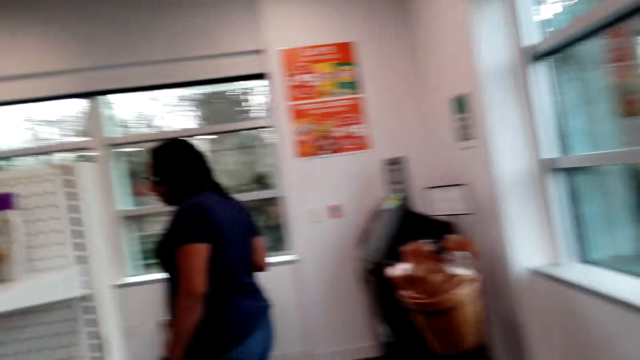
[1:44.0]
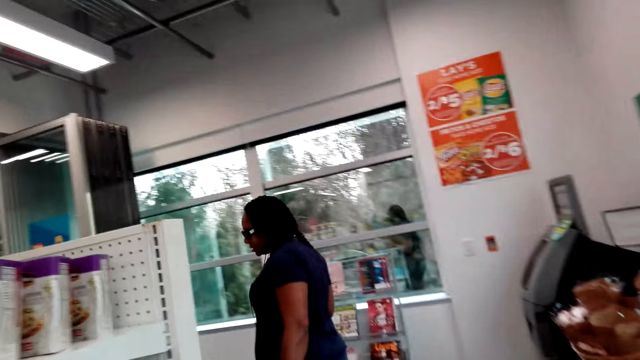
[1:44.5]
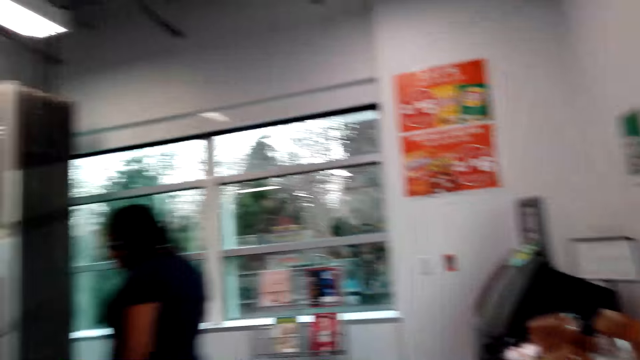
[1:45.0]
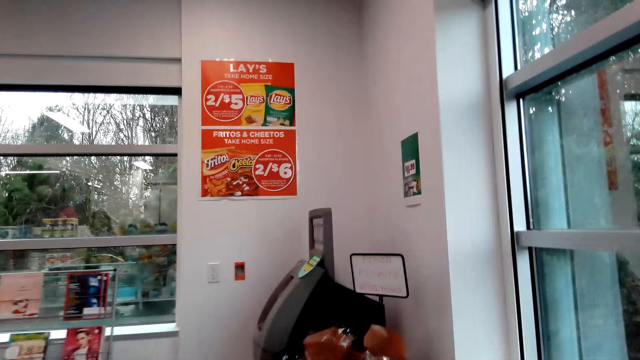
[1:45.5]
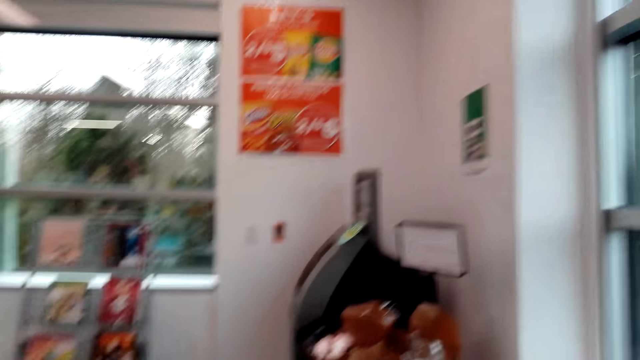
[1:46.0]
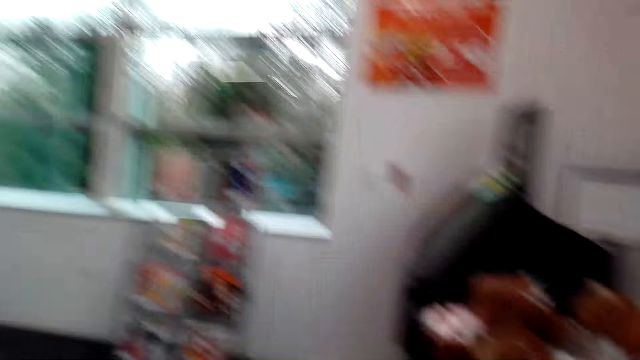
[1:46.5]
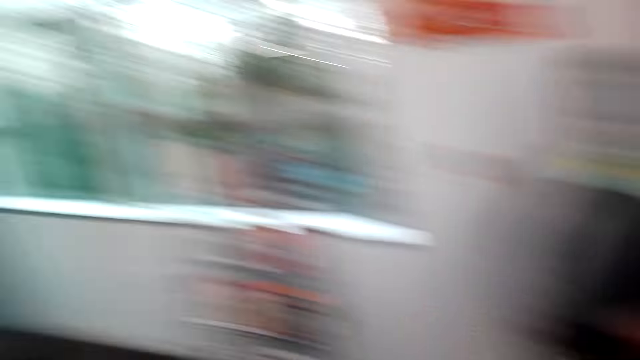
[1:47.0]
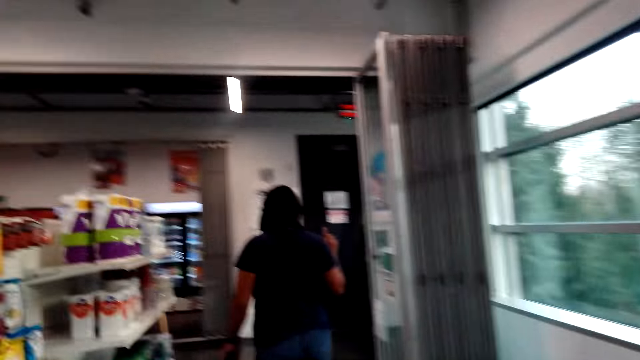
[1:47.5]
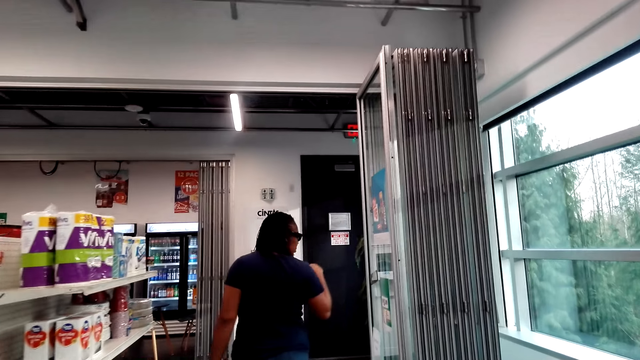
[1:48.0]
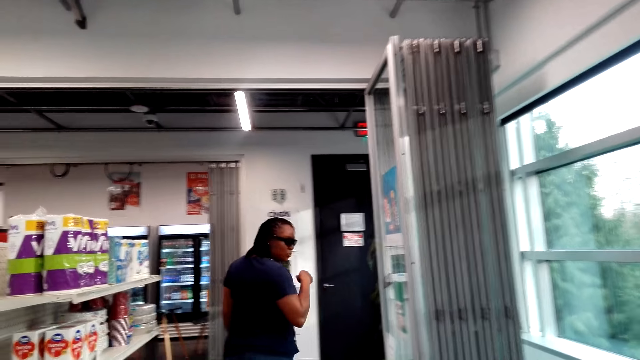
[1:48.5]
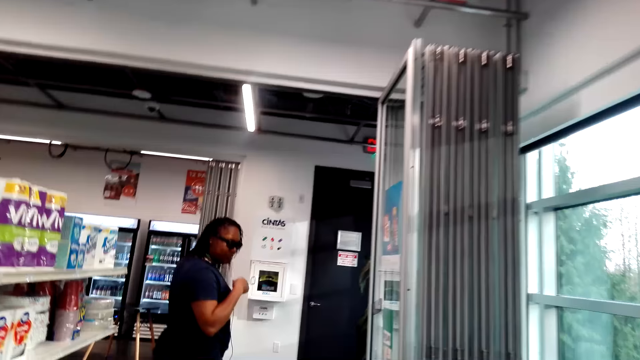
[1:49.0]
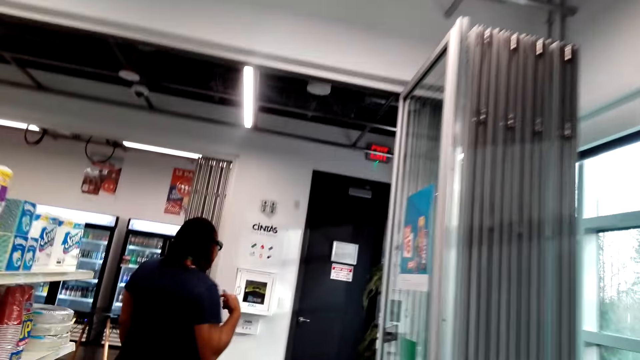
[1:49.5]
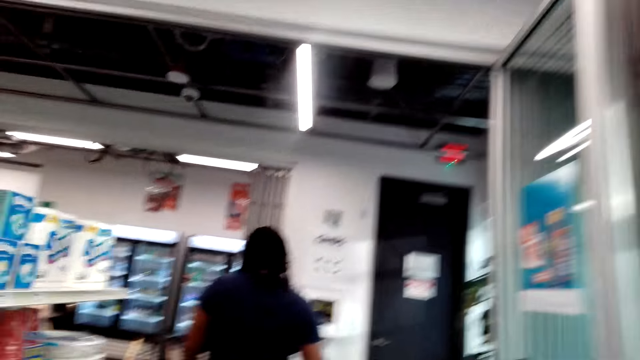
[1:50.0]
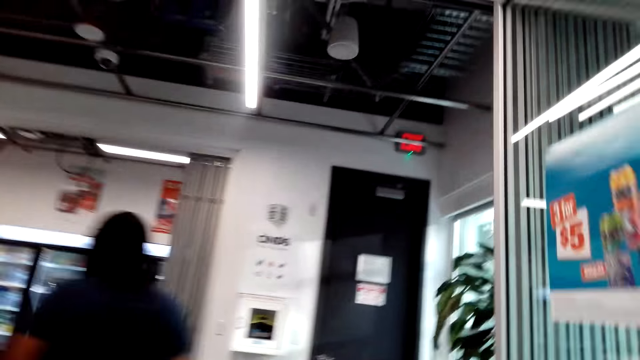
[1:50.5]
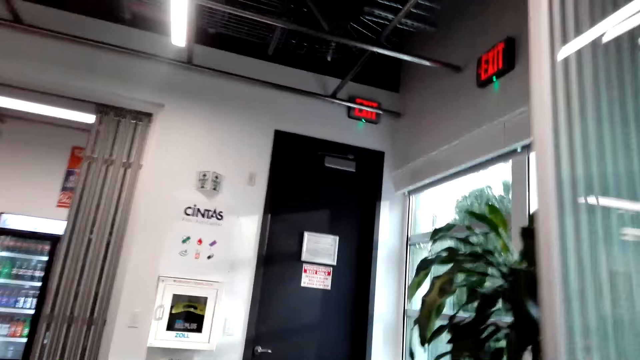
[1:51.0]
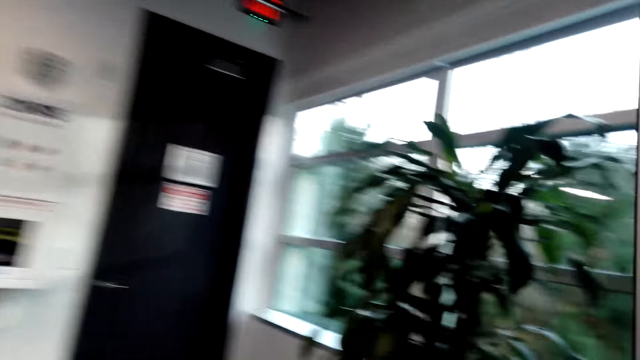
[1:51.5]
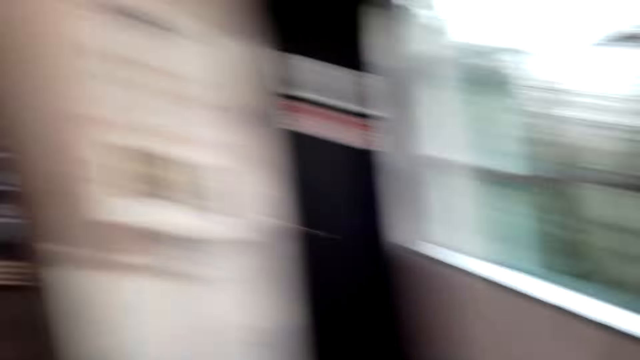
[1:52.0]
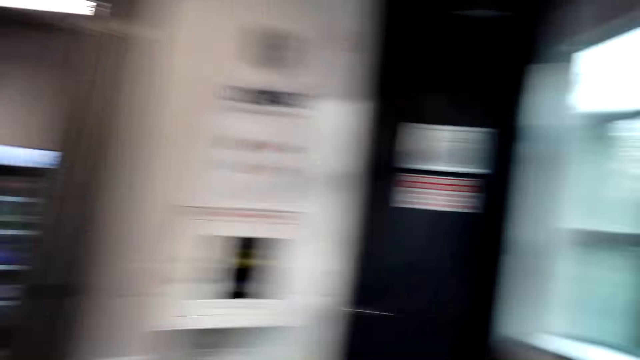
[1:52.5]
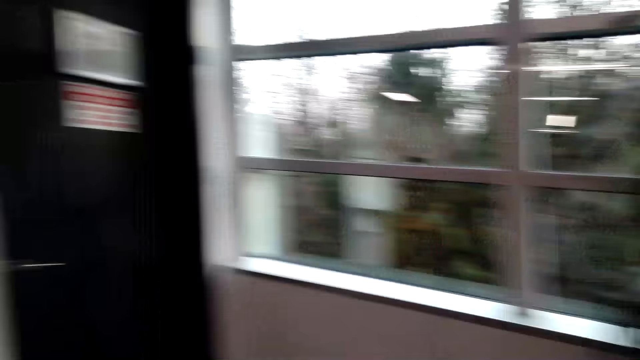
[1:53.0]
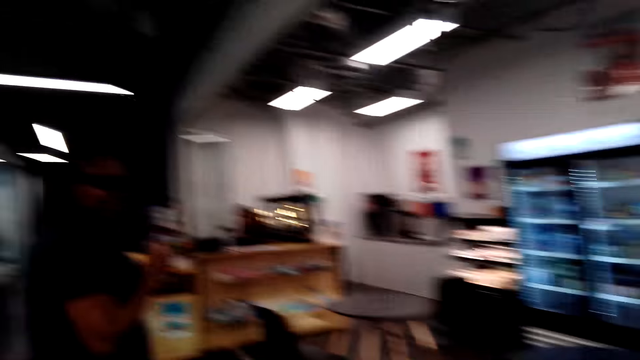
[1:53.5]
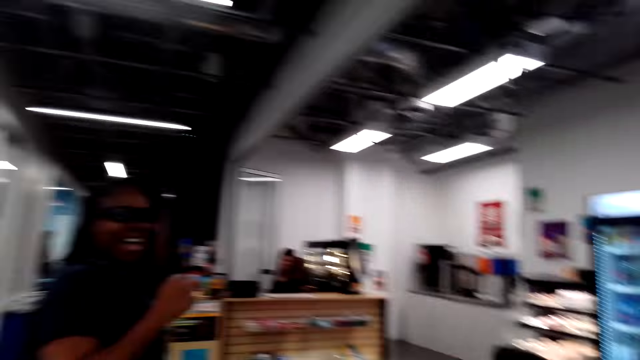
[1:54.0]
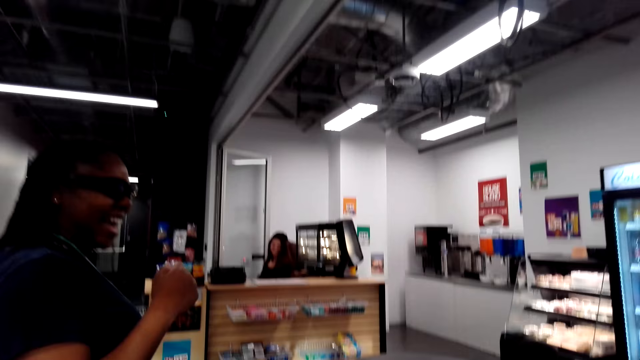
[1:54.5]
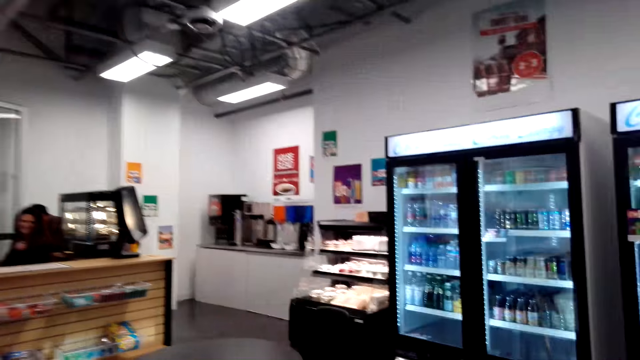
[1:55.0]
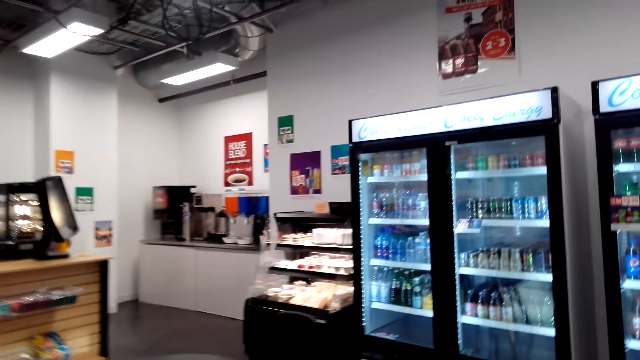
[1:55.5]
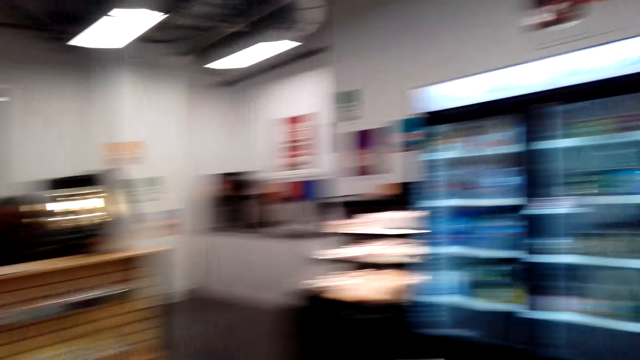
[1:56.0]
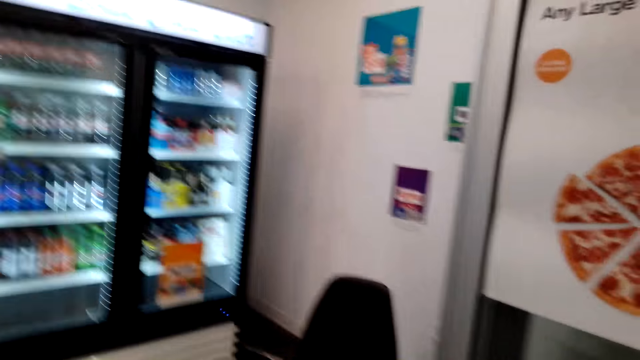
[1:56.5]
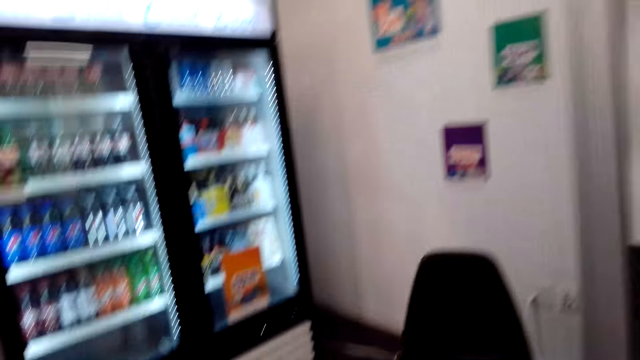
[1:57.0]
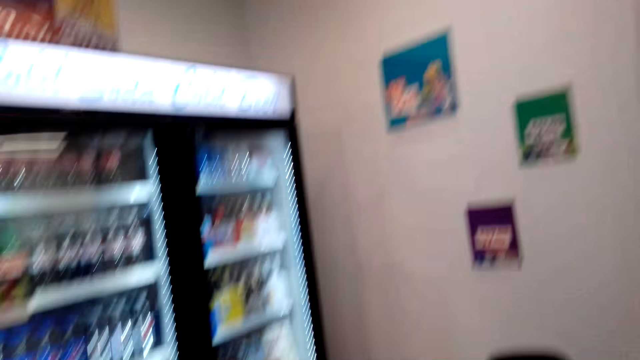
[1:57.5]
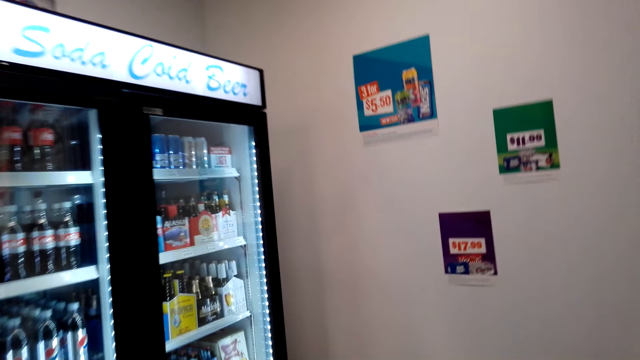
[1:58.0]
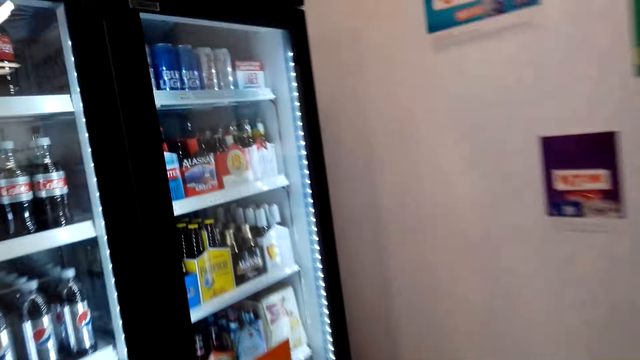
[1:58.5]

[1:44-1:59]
The camera wearer walks in the supermarket. They walk behind a woman. The woman laughs.

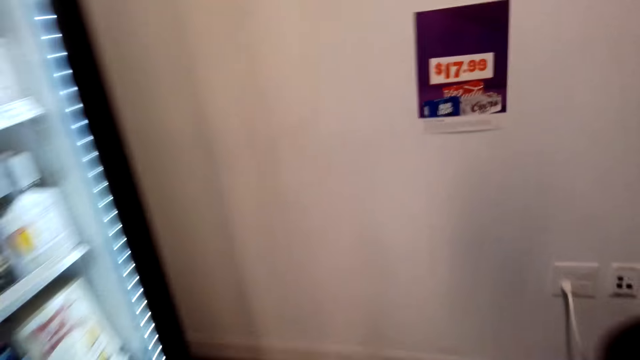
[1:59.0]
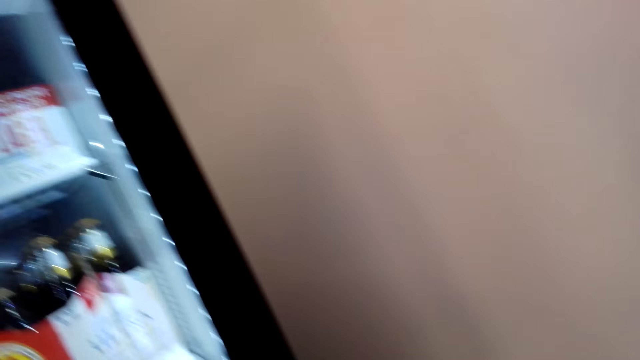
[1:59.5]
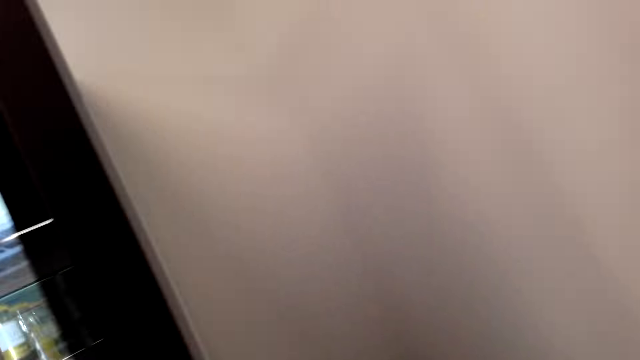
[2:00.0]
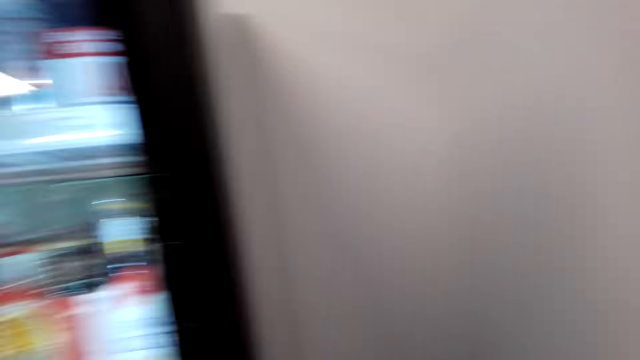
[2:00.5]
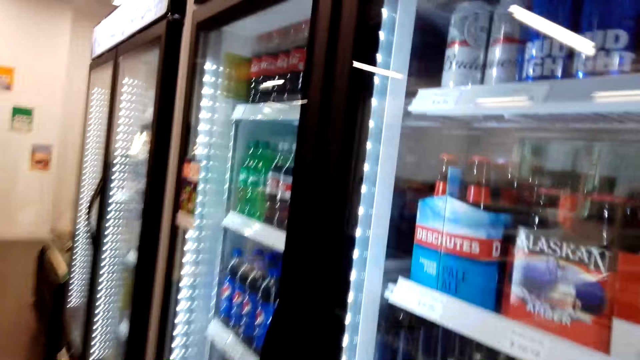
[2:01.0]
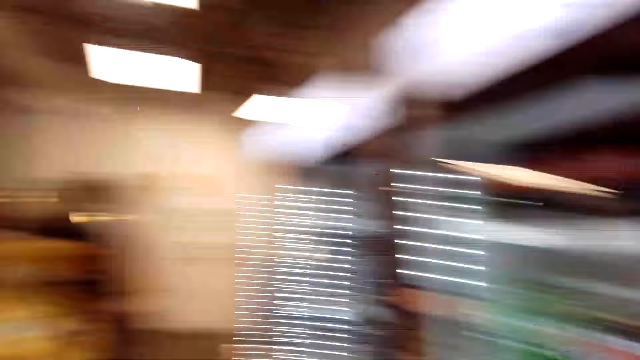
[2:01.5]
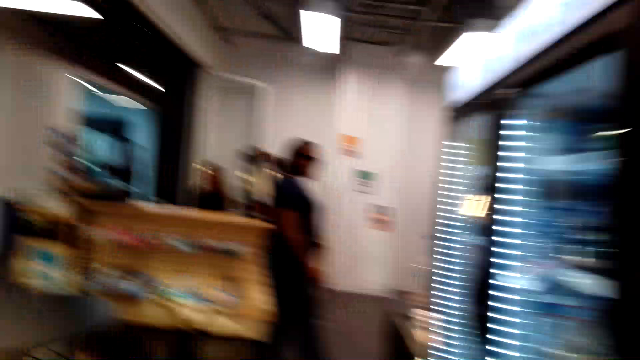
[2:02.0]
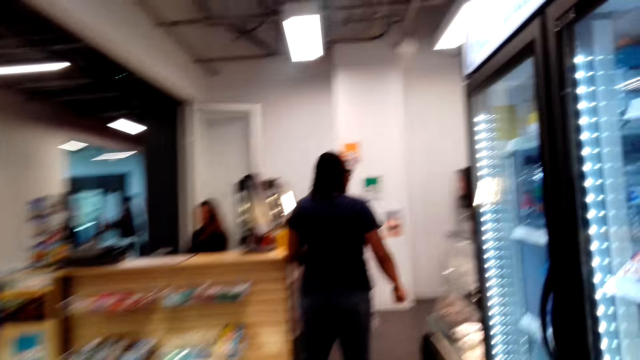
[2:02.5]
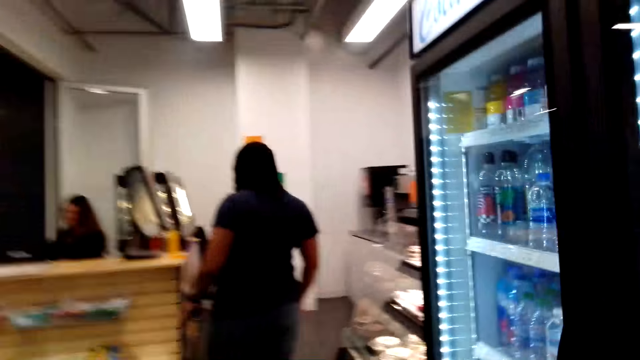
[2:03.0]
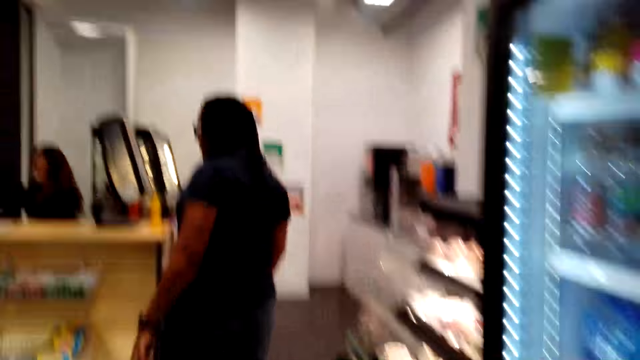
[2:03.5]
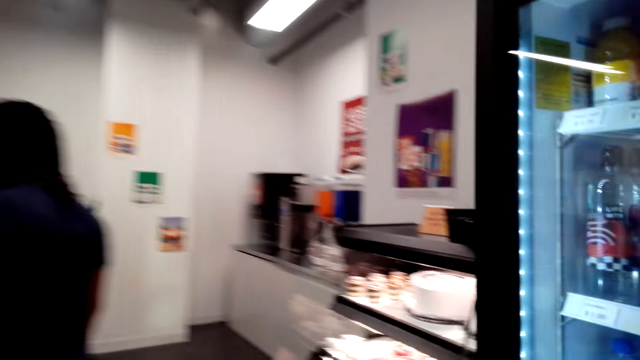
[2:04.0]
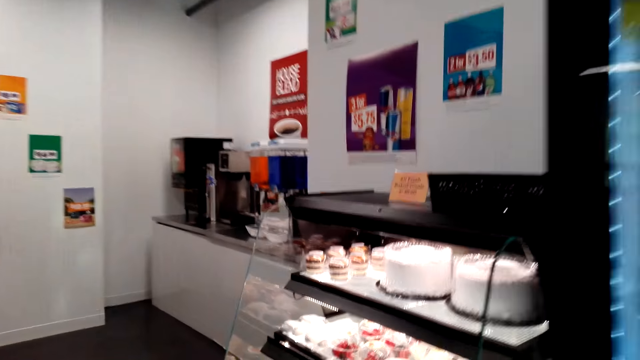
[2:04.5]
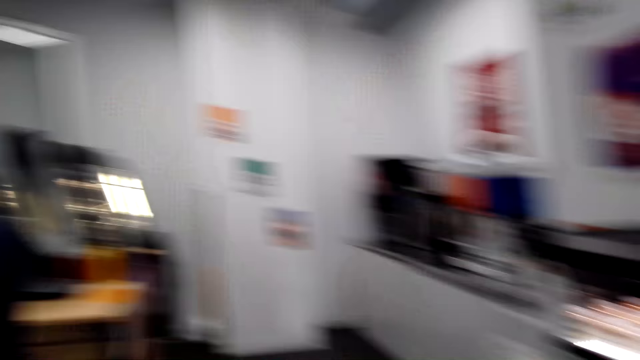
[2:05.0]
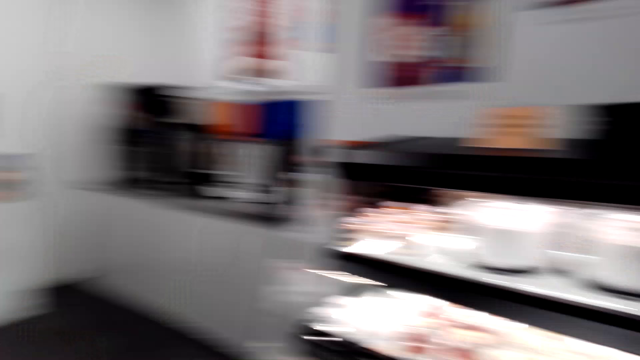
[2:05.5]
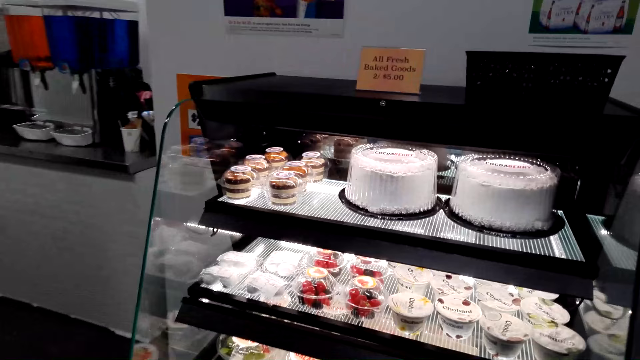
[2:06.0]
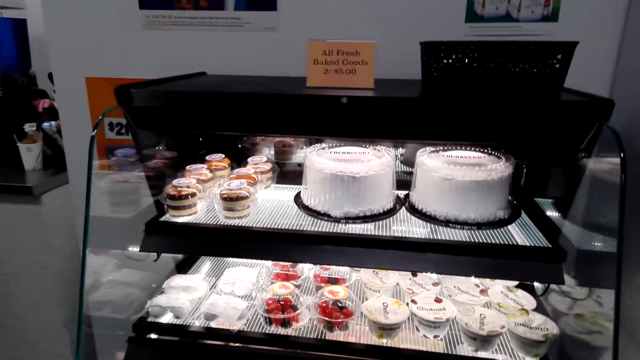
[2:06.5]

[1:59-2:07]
The camera wearer walks before the fridges. They speak to a woman. They walk back.
